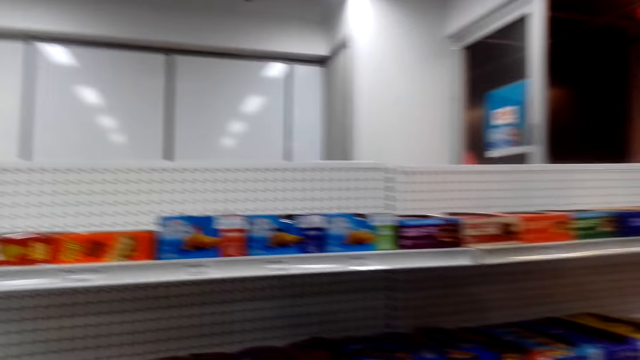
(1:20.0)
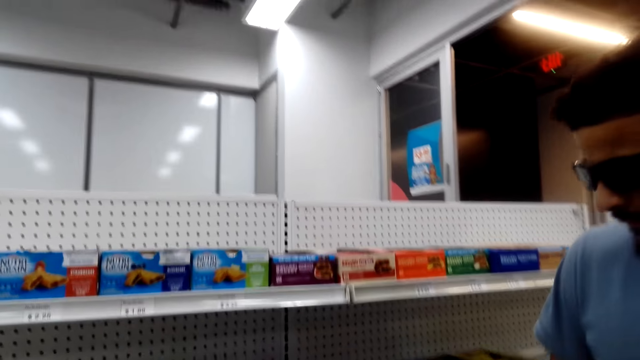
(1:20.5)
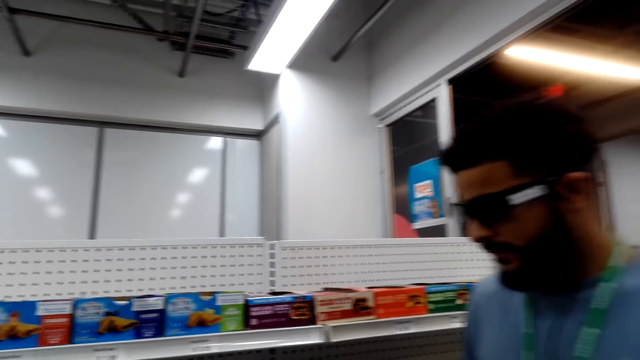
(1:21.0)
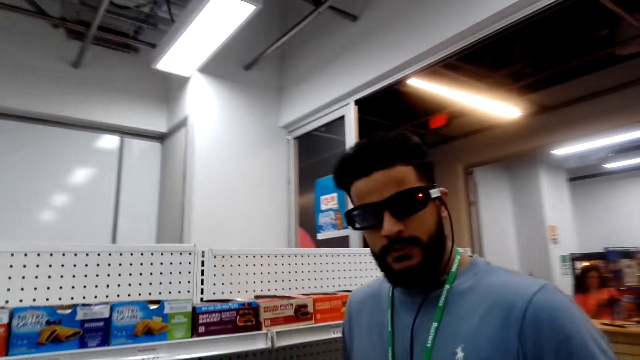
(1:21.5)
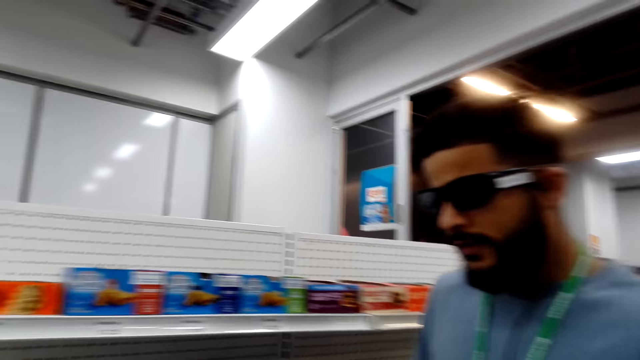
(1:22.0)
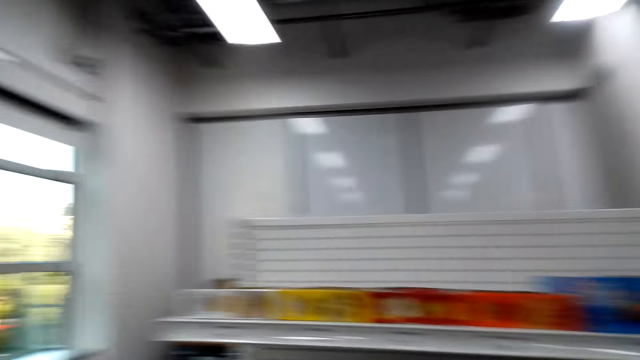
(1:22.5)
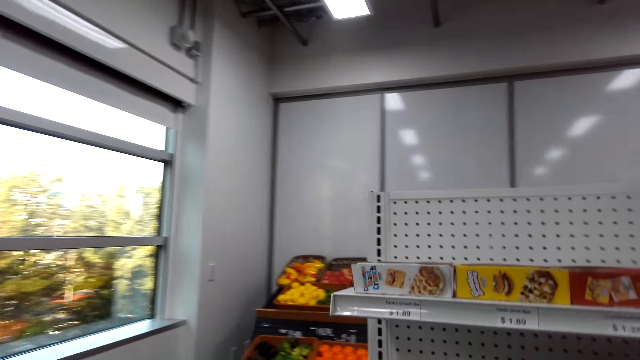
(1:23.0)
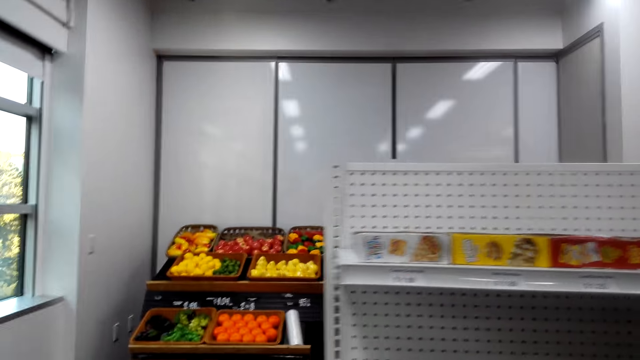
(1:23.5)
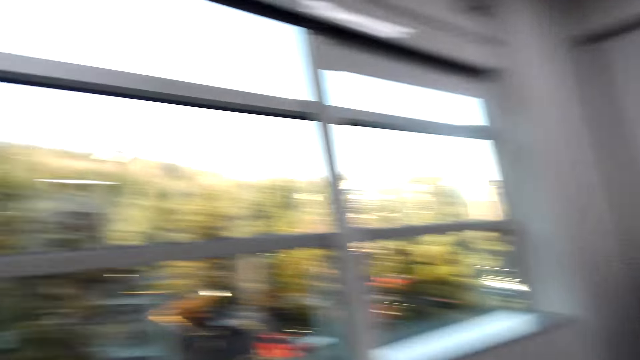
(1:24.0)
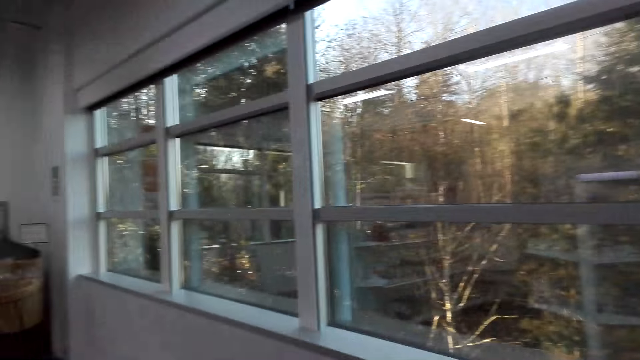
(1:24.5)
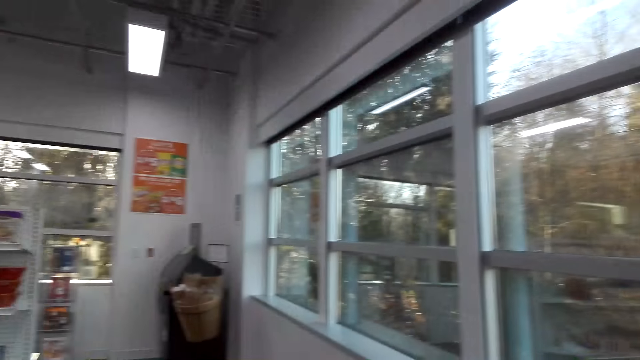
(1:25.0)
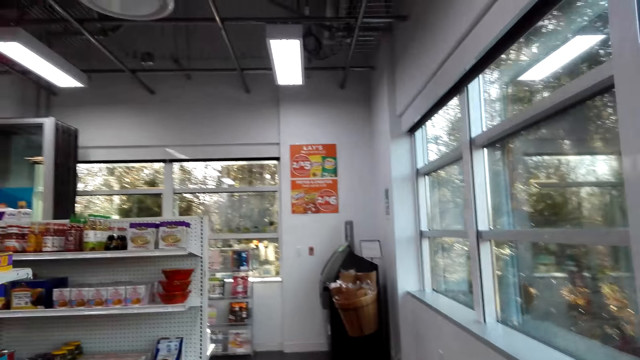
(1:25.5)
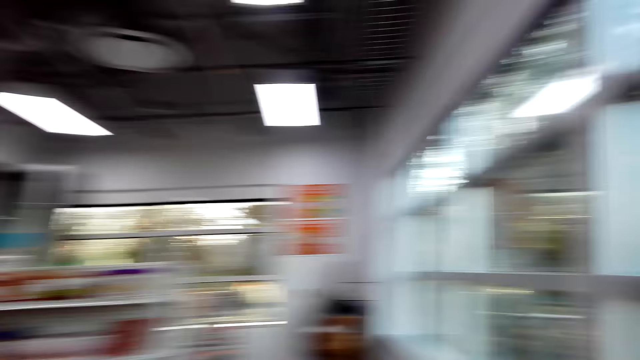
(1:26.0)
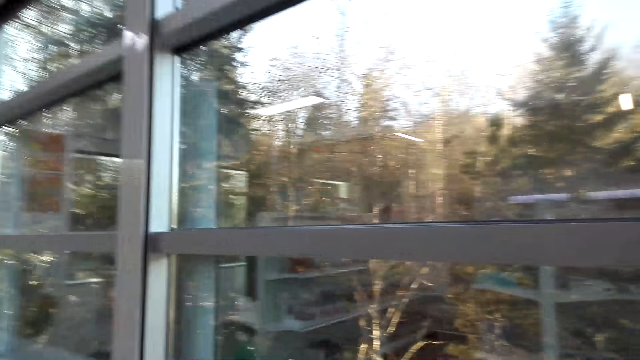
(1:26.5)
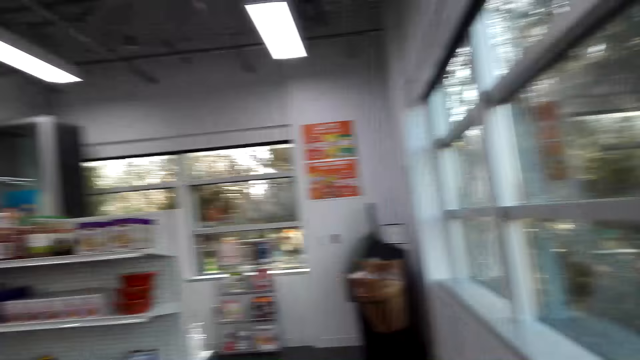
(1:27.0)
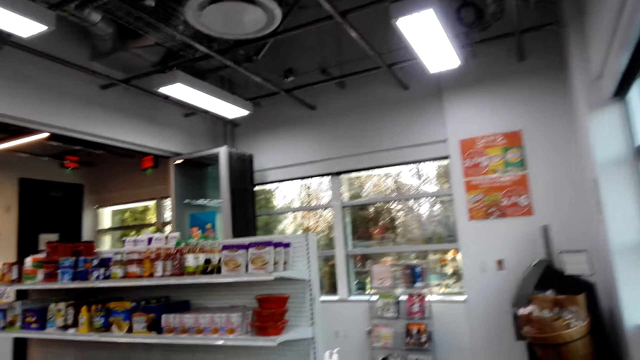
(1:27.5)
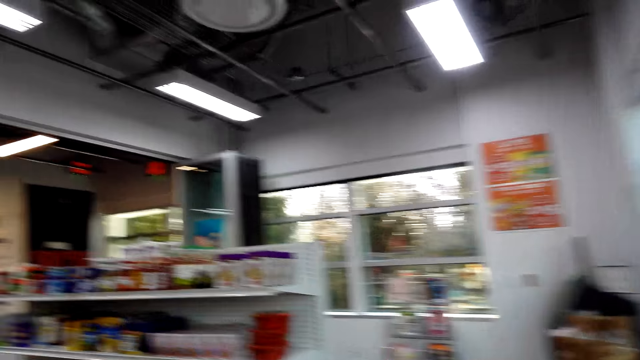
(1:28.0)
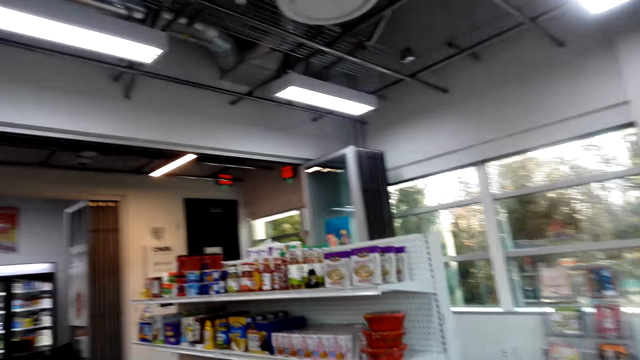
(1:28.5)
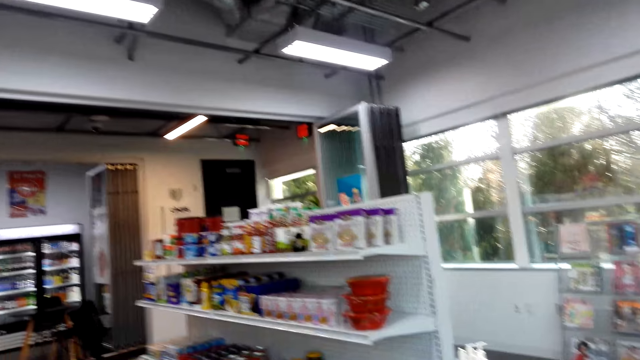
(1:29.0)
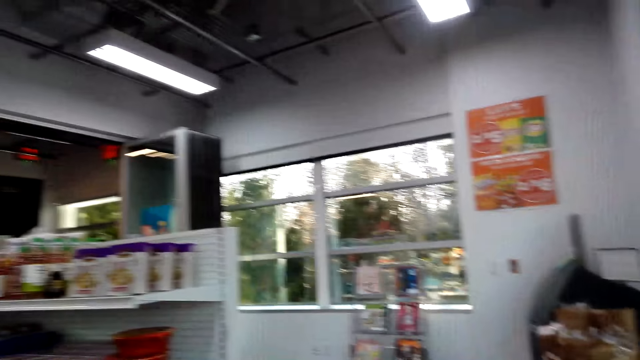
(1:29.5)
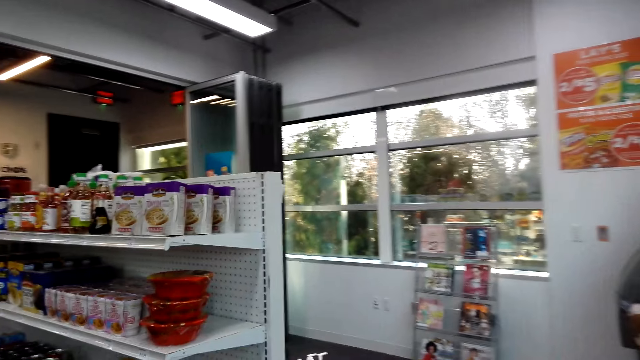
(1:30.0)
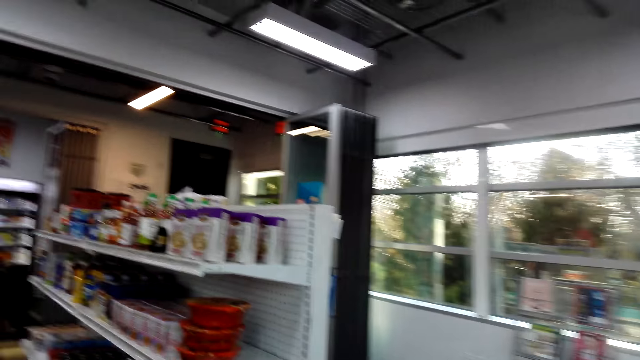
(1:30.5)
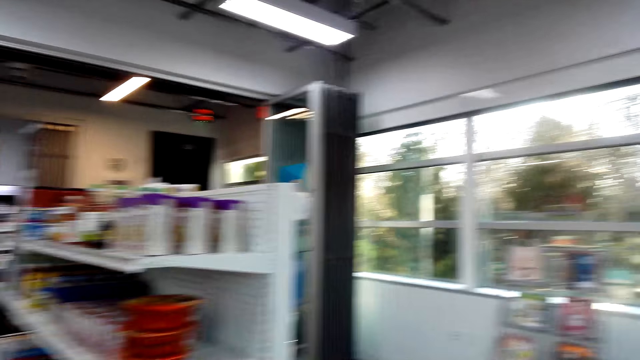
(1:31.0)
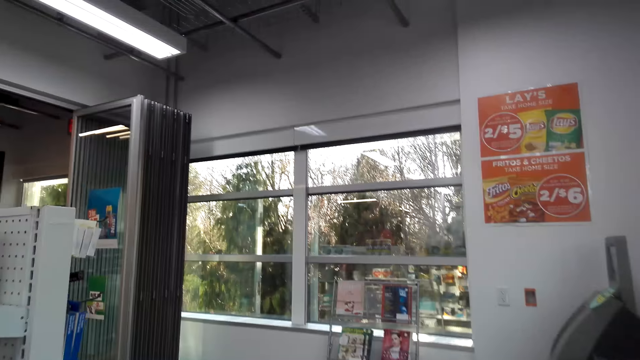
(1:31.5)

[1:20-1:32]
The camera wearer walks around the shop with a person. They converse with the person. They look around the shop. They walk around the room with the person.

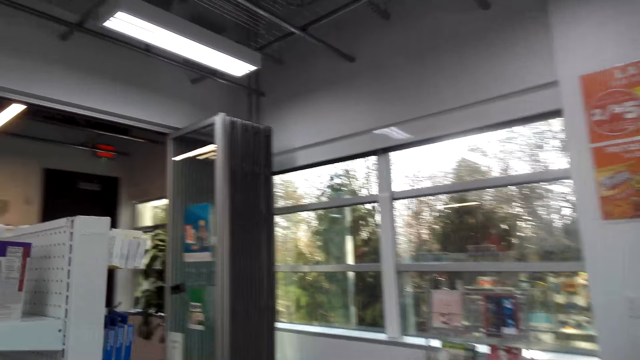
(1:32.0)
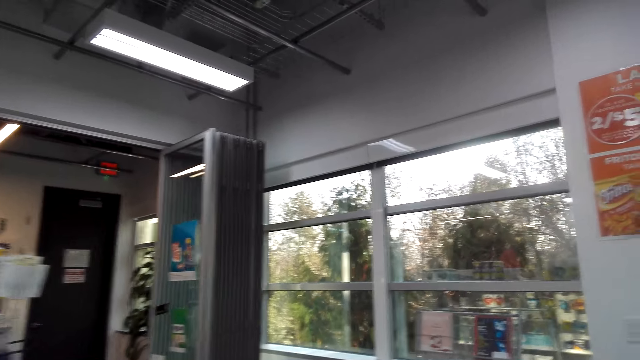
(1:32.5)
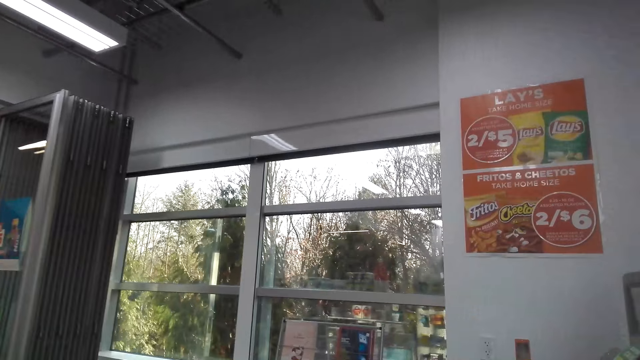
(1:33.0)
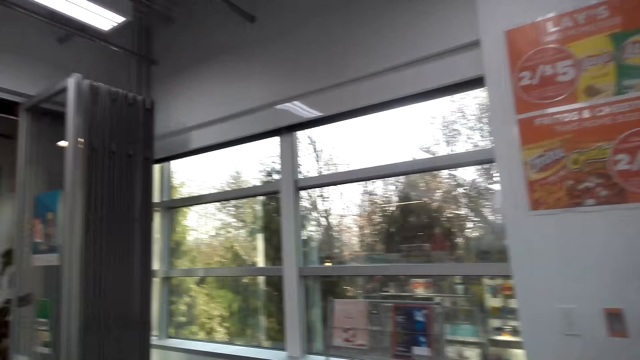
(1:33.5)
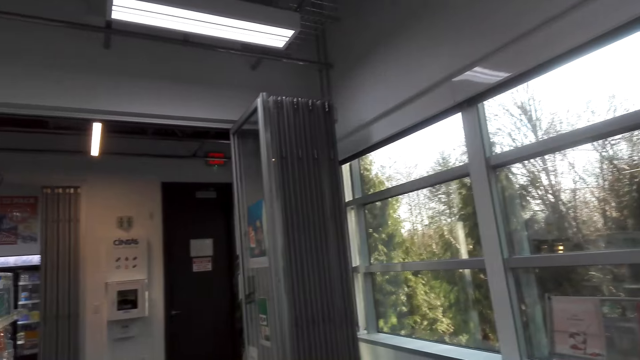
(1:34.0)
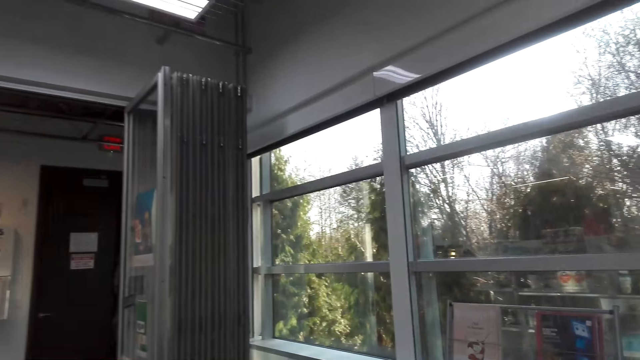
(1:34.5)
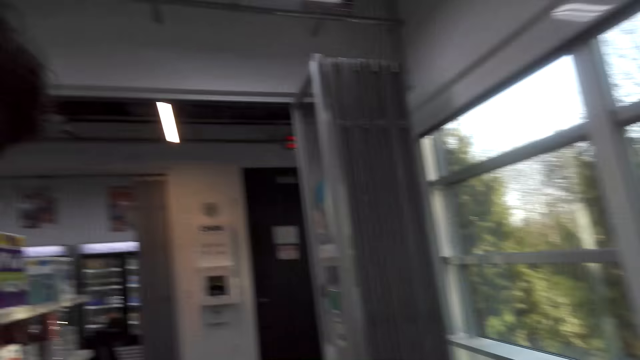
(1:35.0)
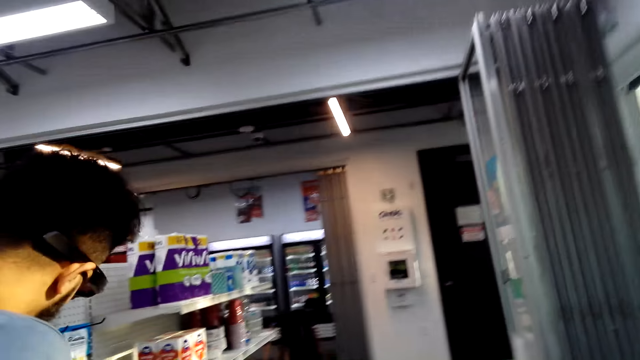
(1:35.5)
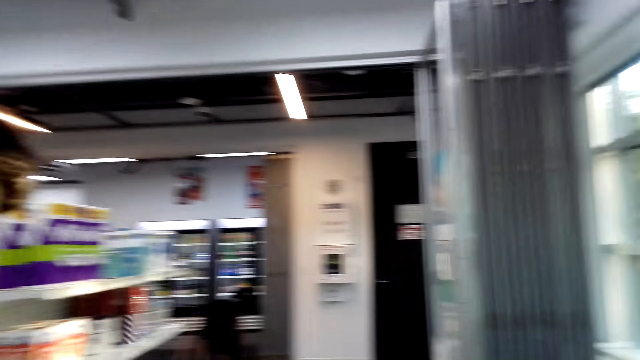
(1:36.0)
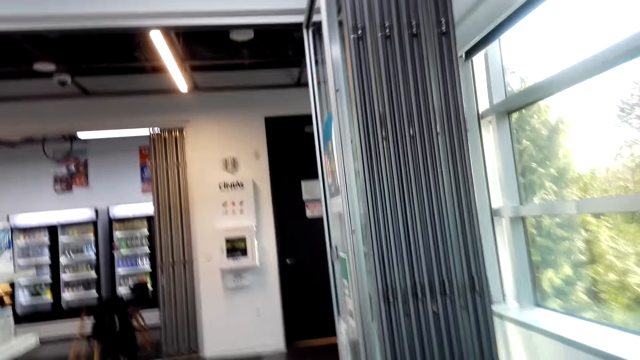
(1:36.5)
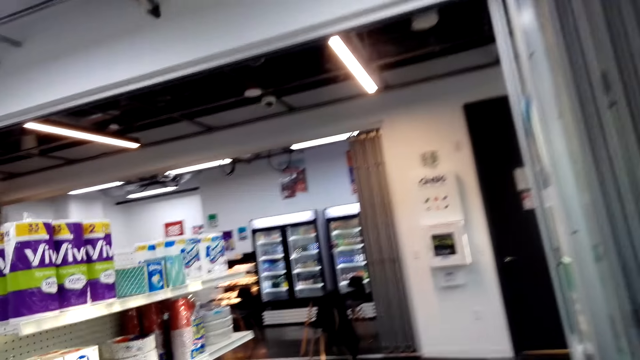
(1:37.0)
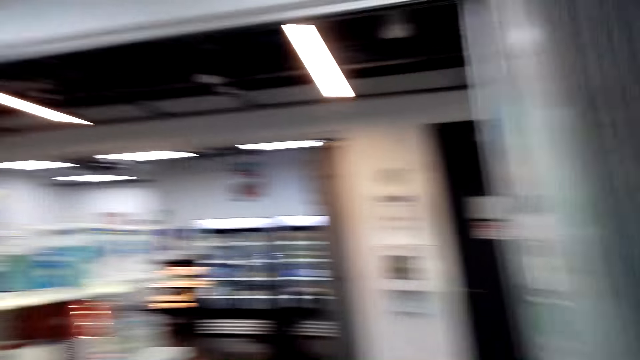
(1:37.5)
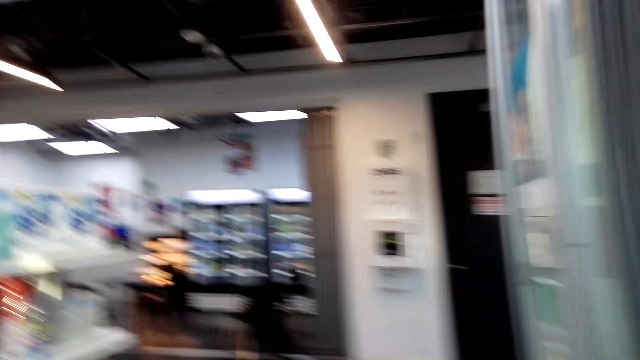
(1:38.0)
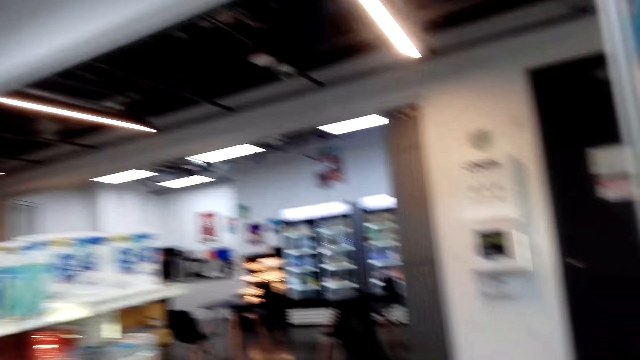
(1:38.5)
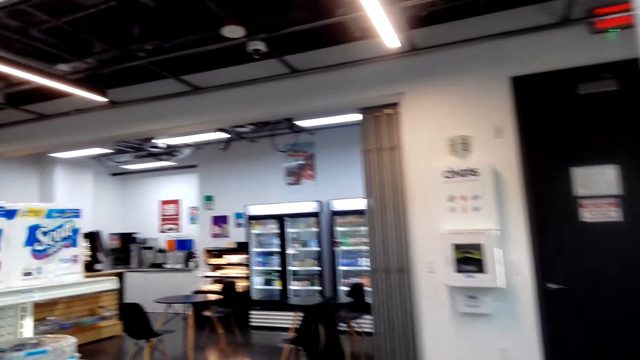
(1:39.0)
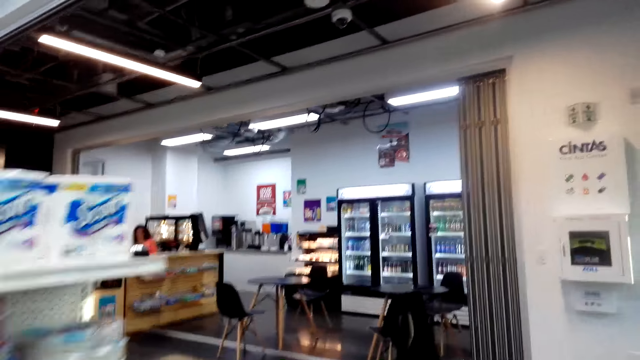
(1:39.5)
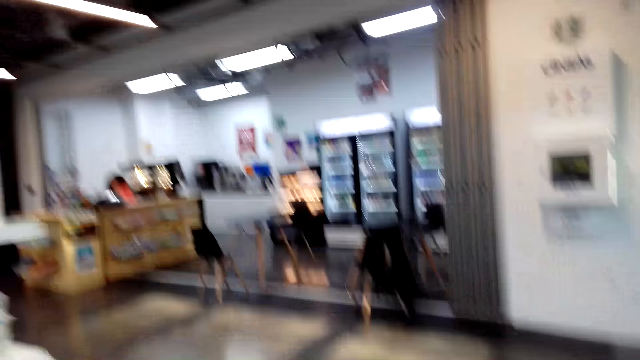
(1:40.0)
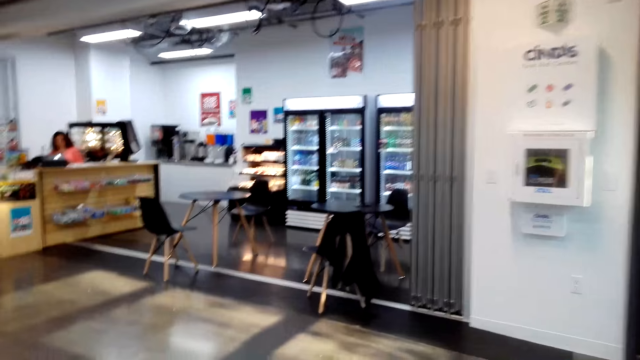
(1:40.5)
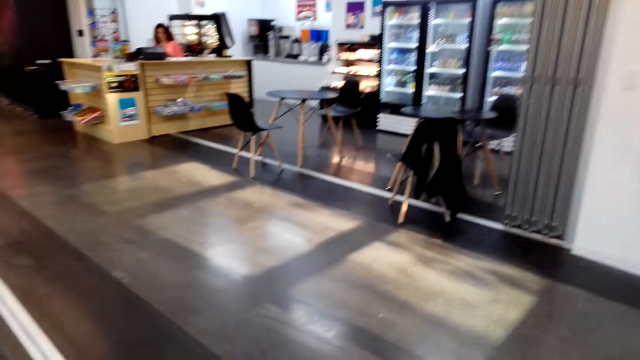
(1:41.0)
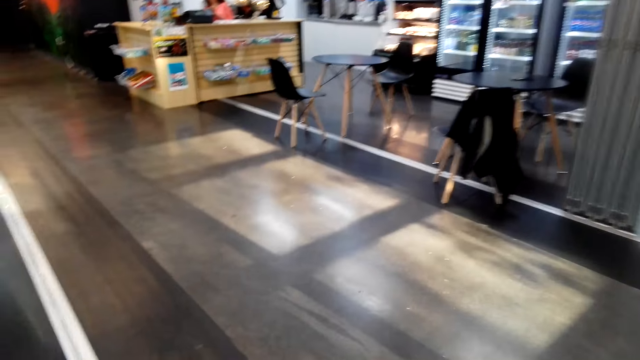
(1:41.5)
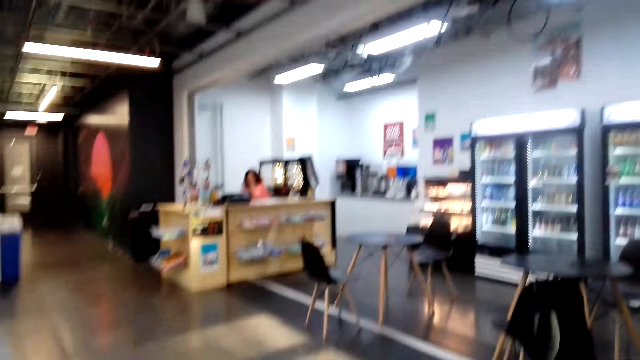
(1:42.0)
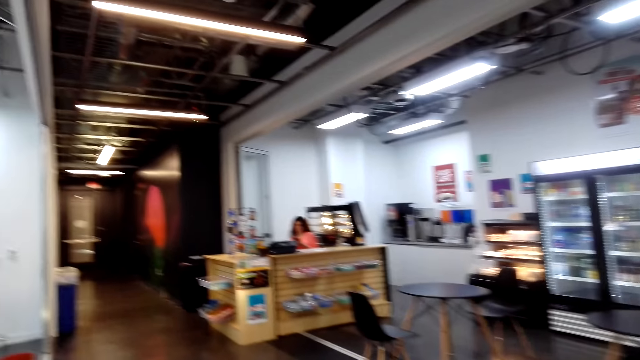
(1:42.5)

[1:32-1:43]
The camera wearer converses with a person. They walk around the shop with the person. The person is picking chocolates.
